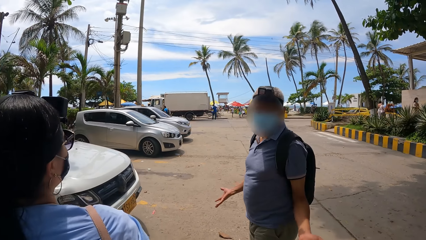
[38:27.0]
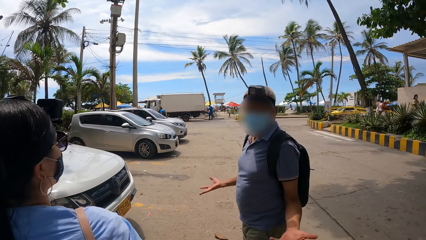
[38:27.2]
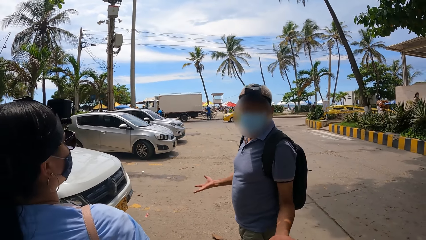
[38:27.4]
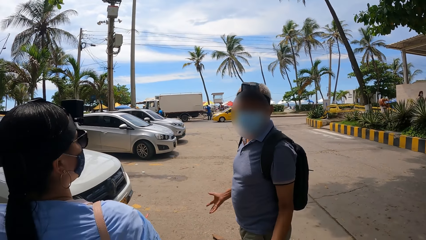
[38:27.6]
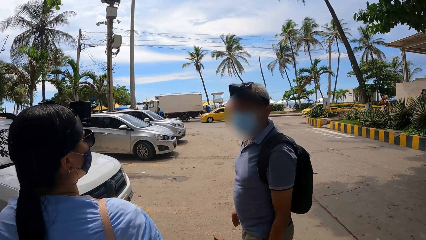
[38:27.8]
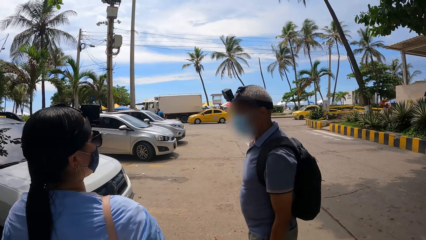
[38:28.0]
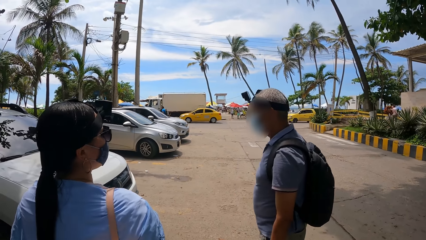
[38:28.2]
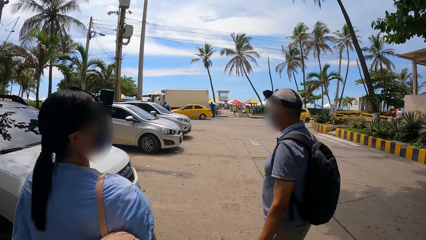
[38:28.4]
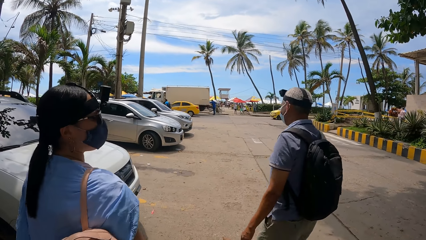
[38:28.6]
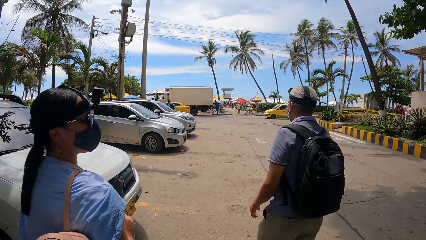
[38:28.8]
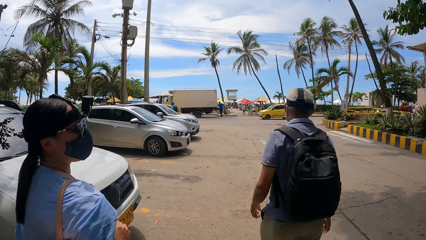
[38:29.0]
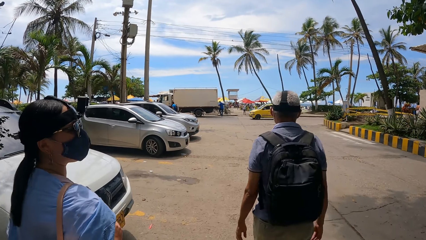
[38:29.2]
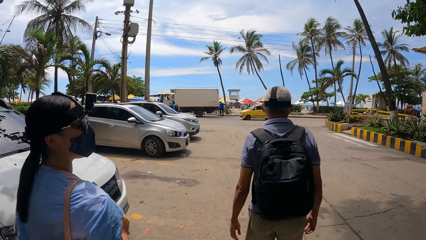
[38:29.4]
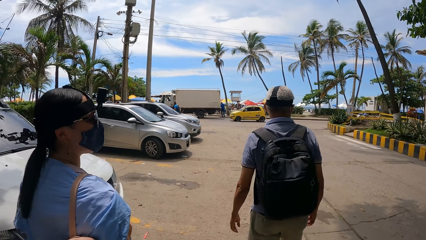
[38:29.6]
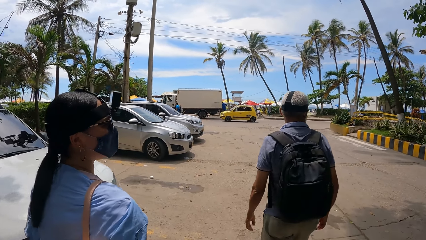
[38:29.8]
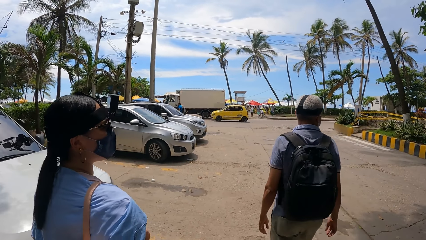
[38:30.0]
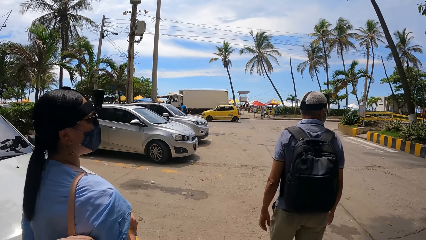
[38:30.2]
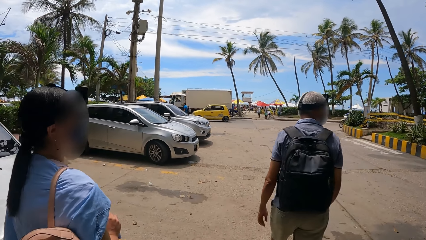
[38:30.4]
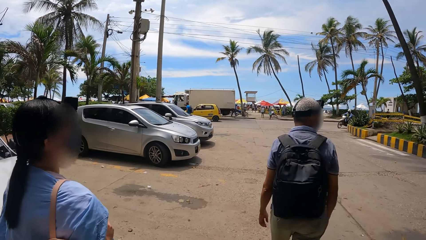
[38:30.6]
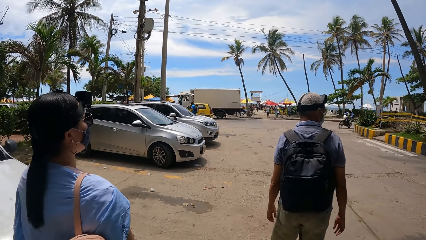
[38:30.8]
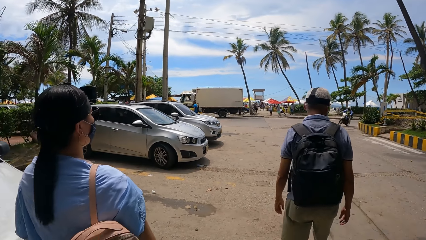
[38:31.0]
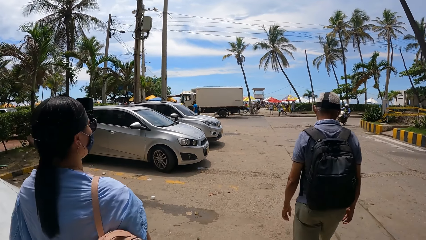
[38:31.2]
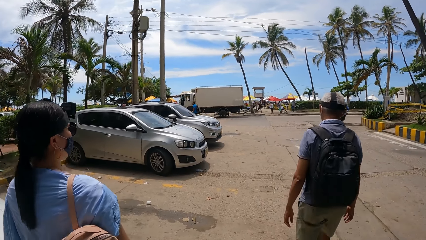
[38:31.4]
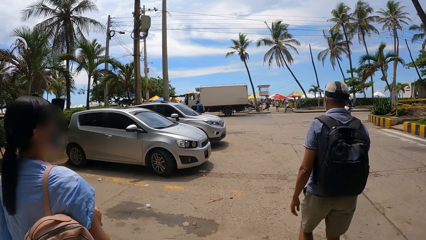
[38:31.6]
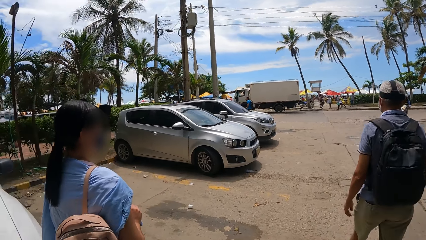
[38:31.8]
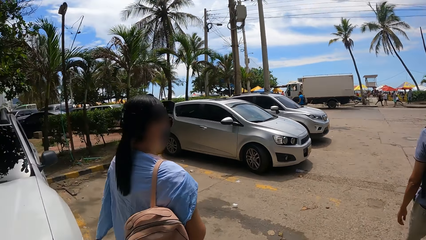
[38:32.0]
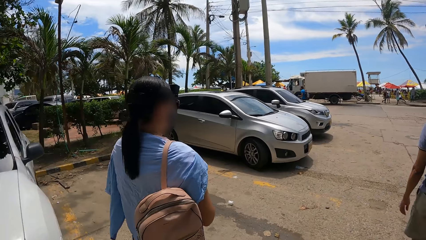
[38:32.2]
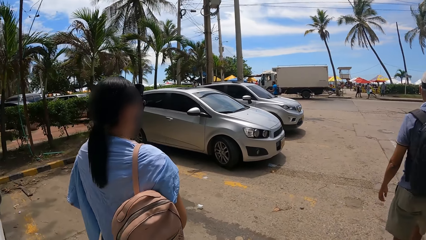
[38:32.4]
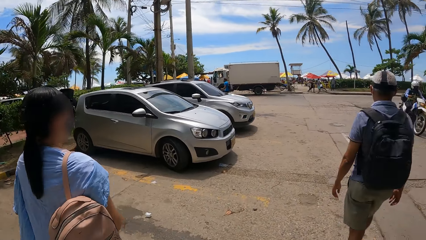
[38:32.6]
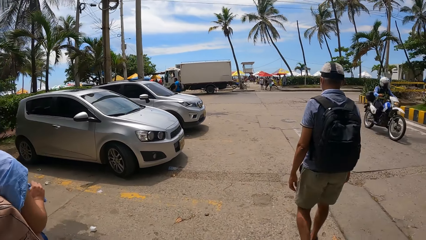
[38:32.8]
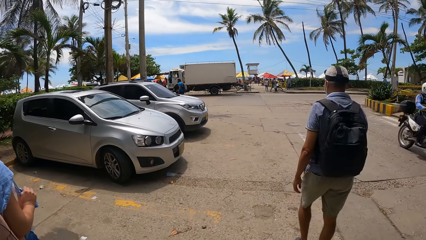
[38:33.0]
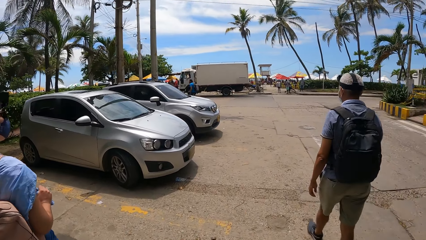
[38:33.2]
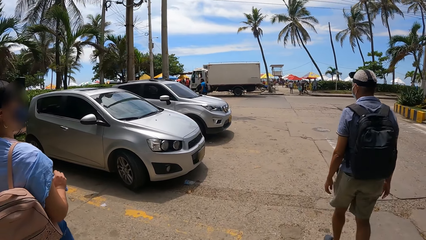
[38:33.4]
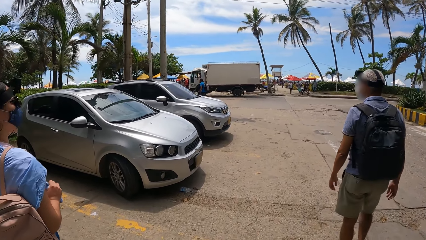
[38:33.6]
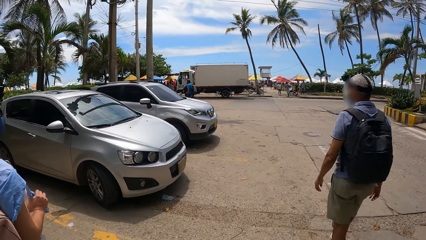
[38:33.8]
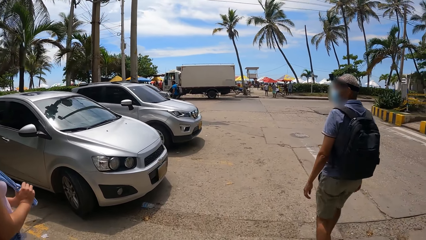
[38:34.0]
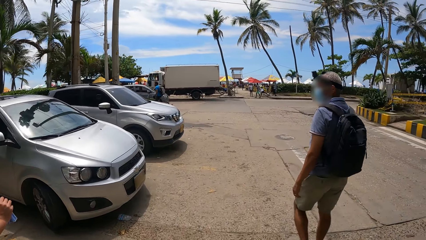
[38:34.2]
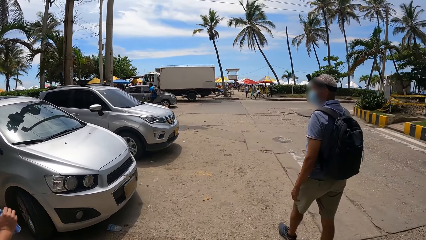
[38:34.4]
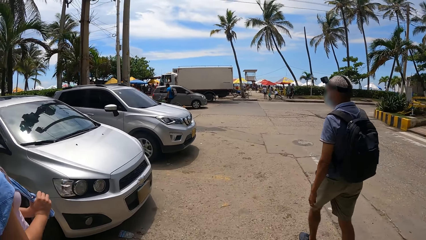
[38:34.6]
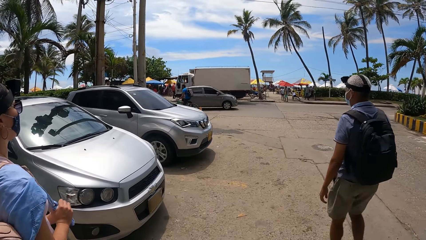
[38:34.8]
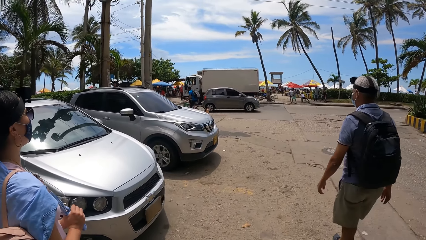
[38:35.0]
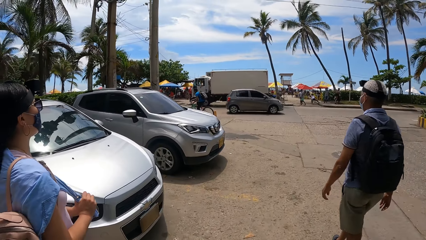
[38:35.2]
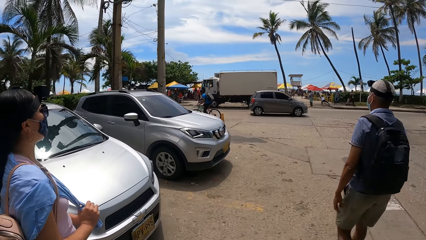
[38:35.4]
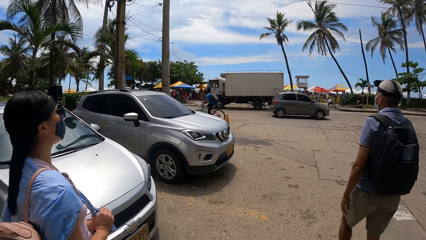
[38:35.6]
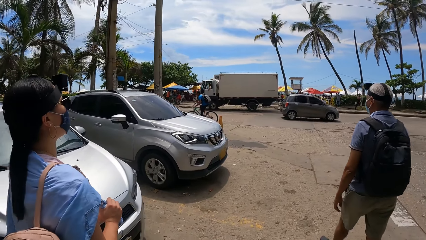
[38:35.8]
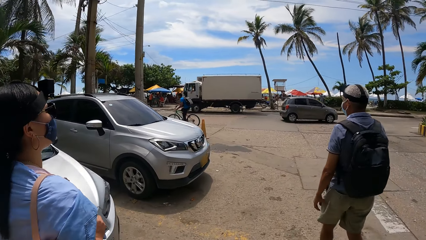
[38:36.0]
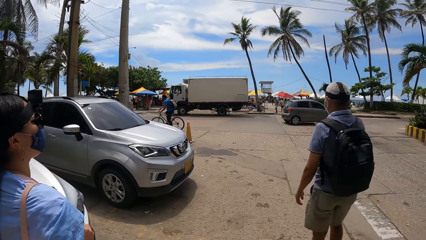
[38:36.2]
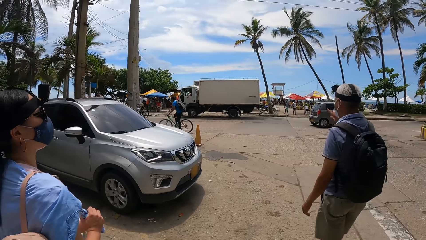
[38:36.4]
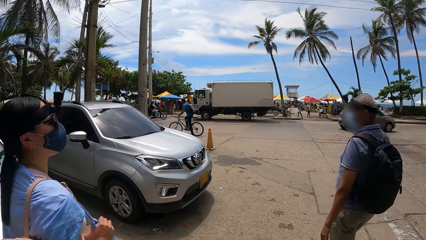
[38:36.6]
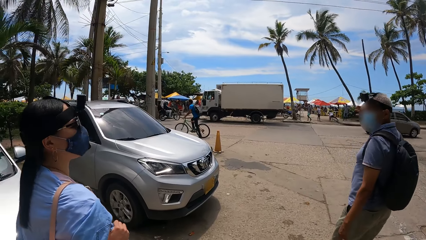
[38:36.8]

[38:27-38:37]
The camera wearer walks to the beach. They walk along the road.

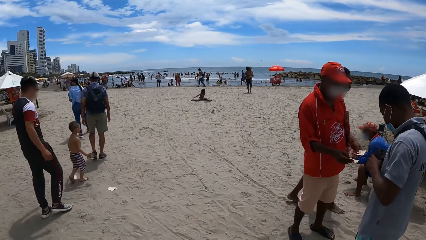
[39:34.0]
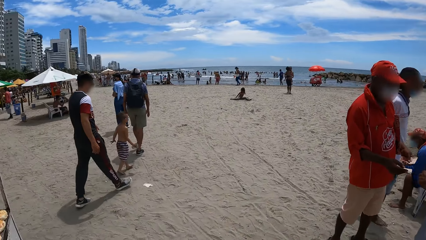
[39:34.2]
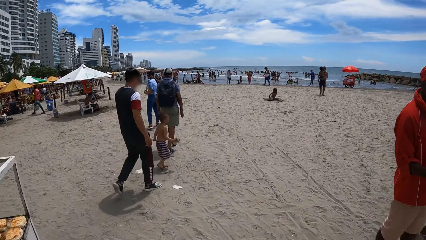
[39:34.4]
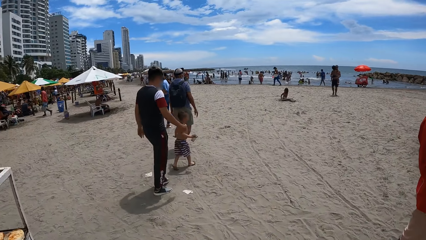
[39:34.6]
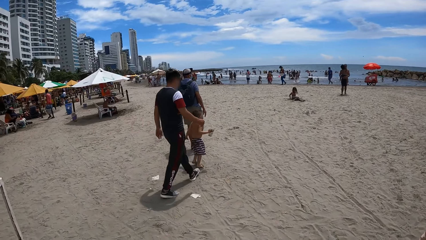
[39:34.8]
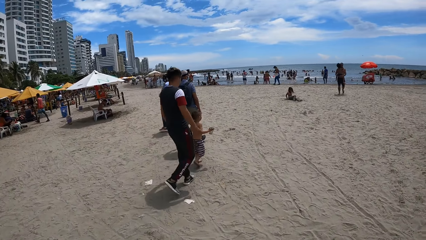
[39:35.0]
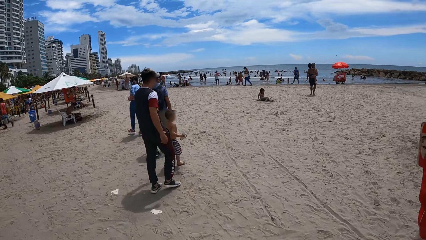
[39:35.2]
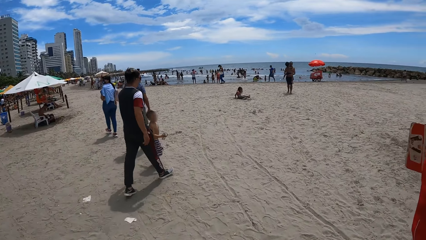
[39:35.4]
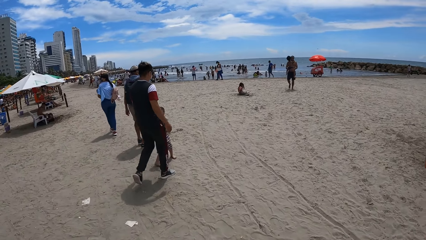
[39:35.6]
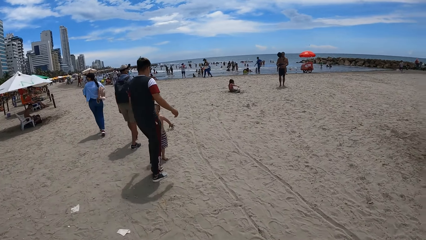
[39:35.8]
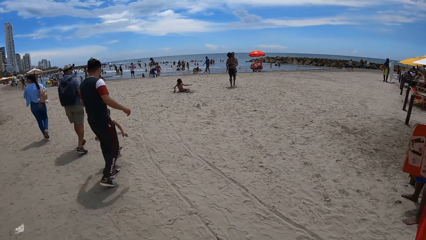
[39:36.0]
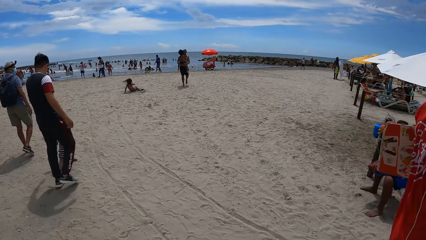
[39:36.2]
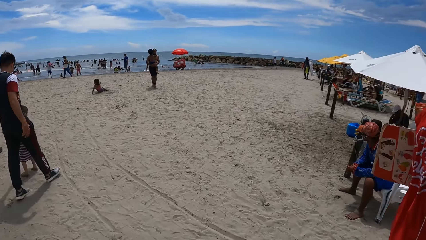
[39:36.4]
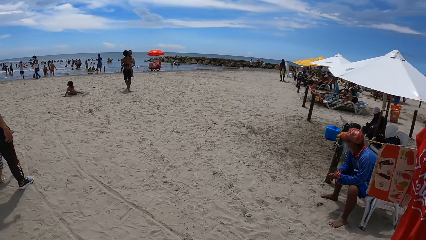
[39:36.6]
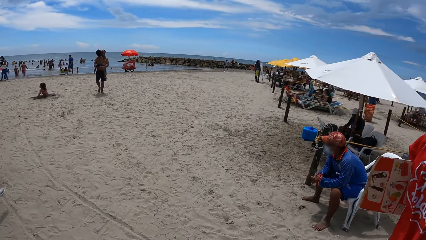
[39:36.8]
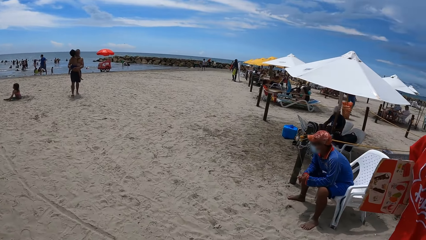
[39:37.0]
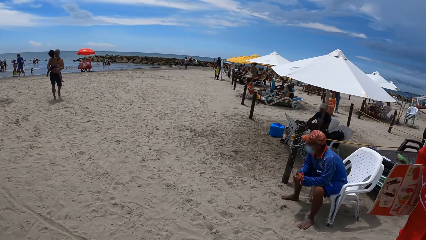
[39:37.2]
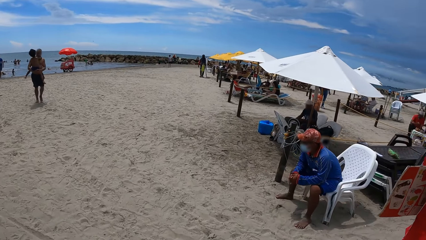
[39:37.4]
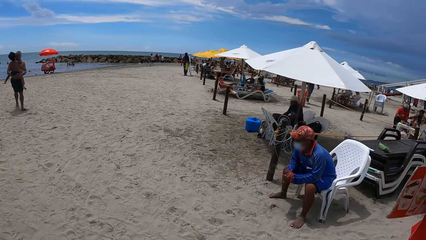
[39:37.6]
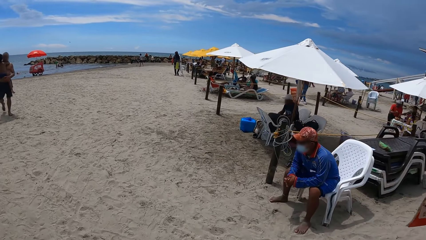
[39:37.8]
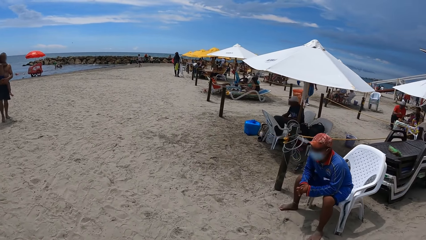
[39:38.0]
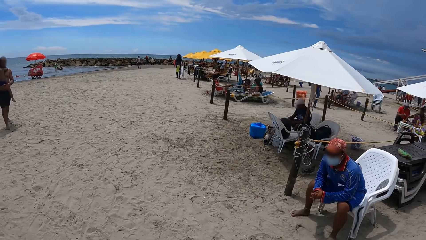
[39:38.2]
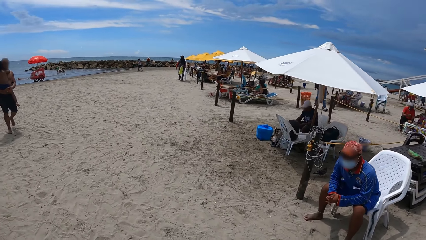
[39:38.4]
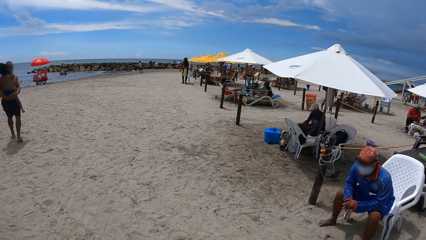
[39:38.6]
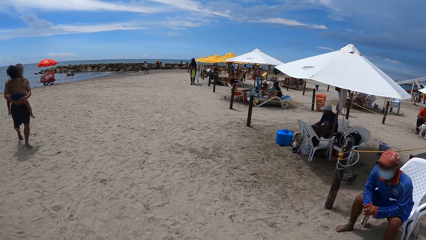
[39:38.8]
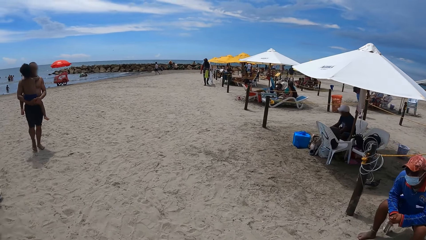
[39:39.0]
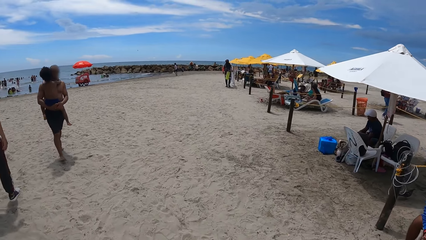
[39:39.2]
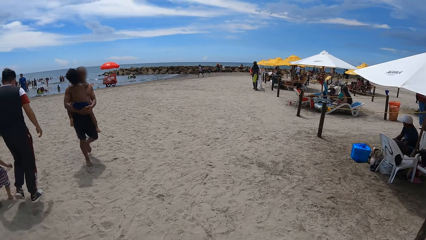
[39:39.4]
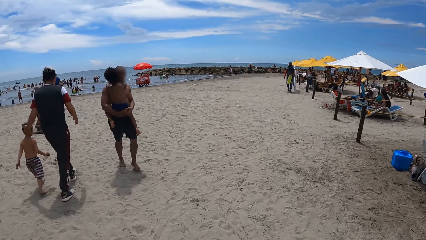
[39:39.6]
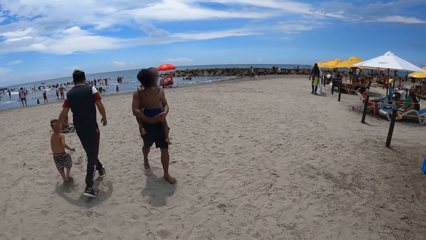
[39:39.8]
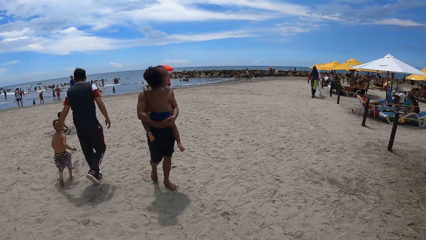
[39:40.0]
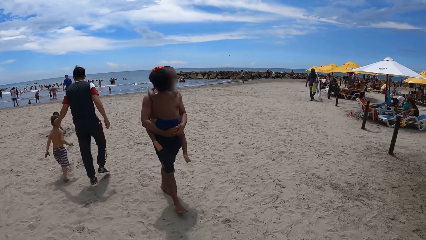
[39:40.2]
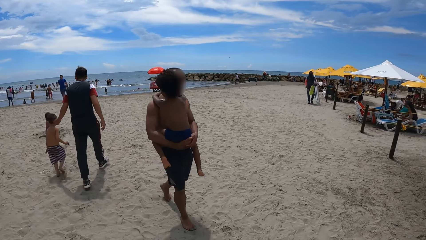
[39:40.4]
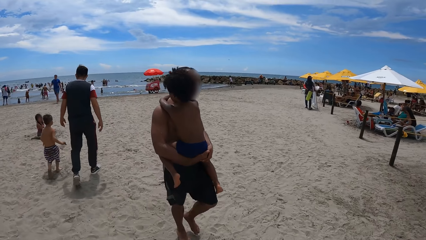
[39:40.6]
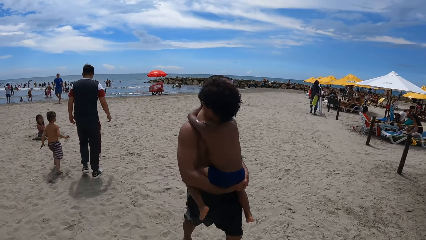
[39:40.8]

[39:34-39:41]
The camera wearer walks on the beach shores.
